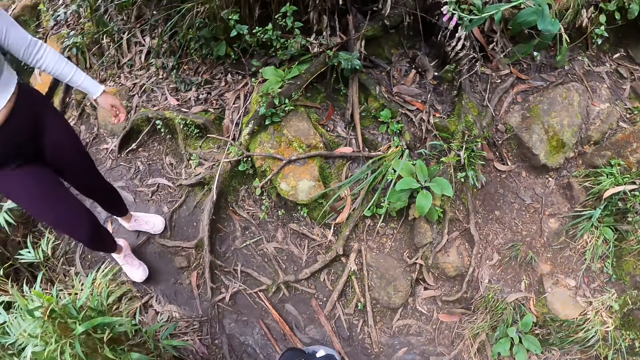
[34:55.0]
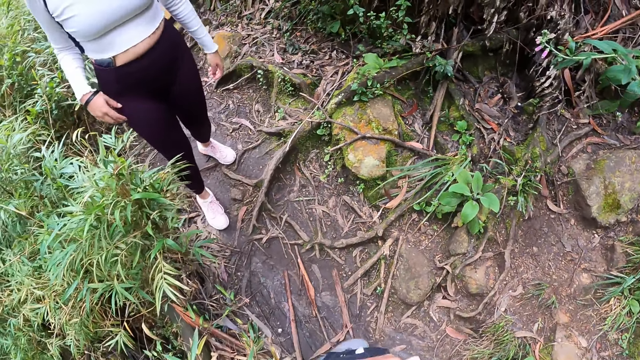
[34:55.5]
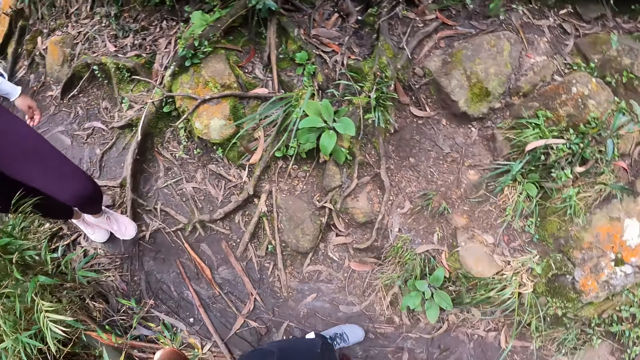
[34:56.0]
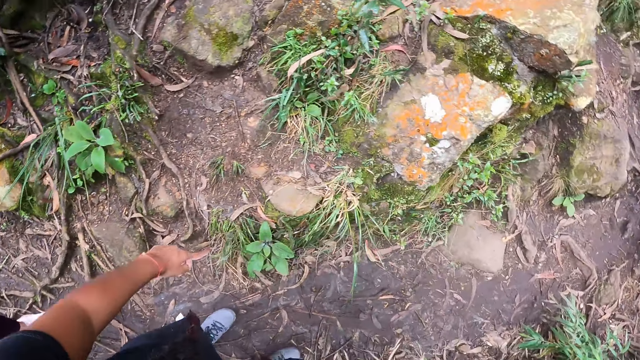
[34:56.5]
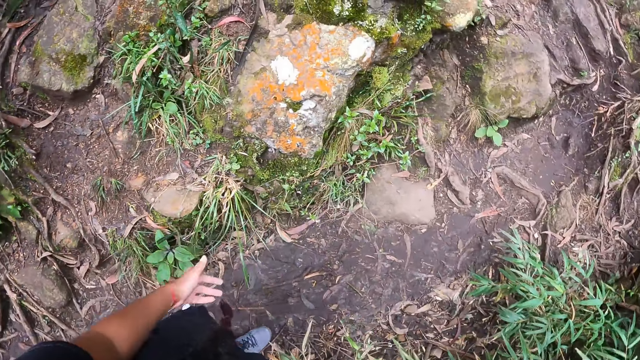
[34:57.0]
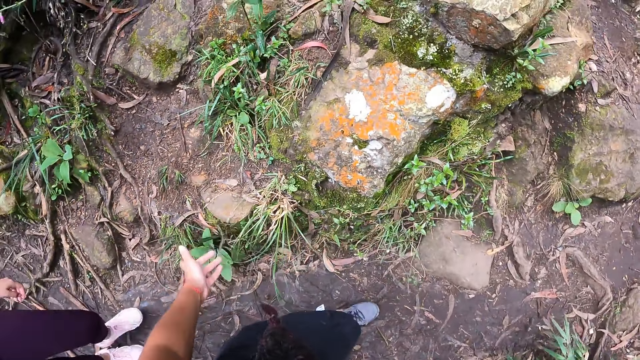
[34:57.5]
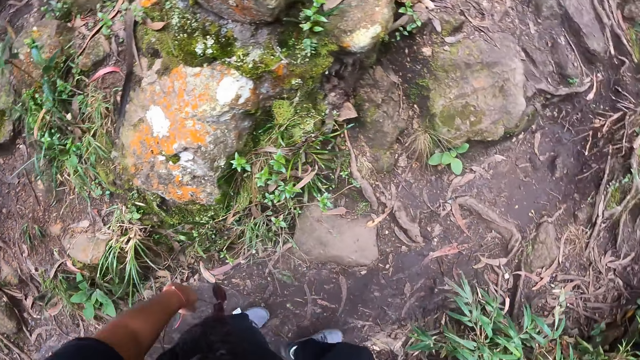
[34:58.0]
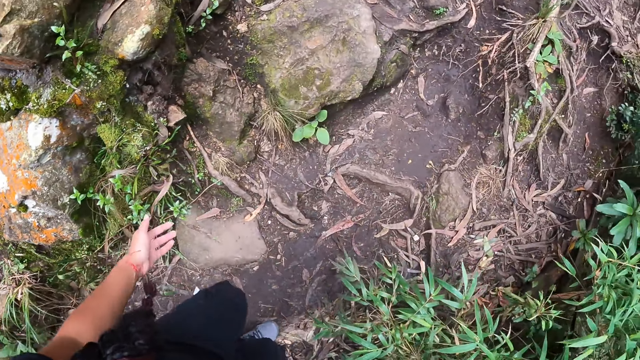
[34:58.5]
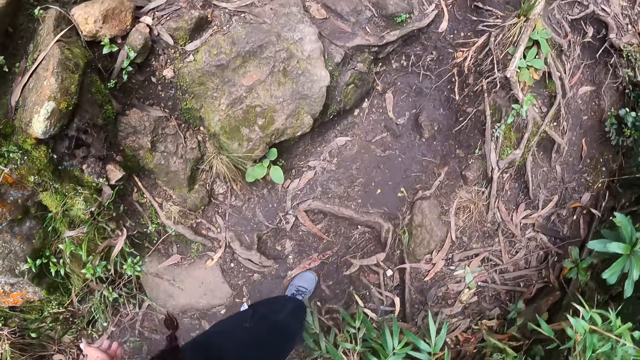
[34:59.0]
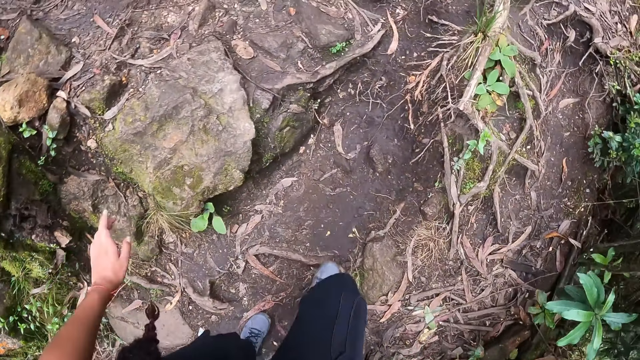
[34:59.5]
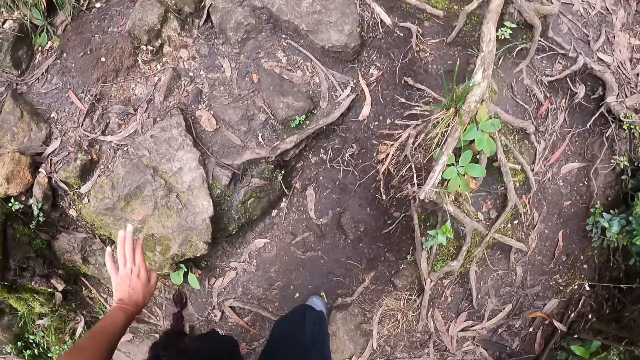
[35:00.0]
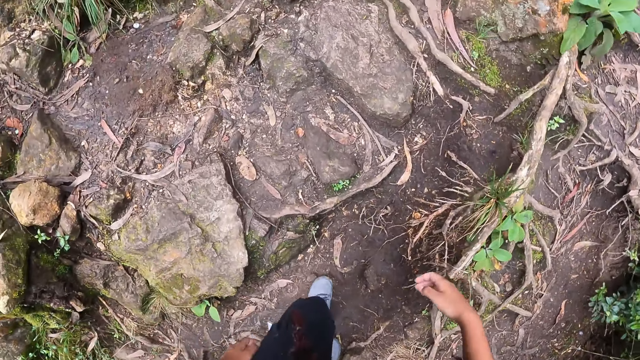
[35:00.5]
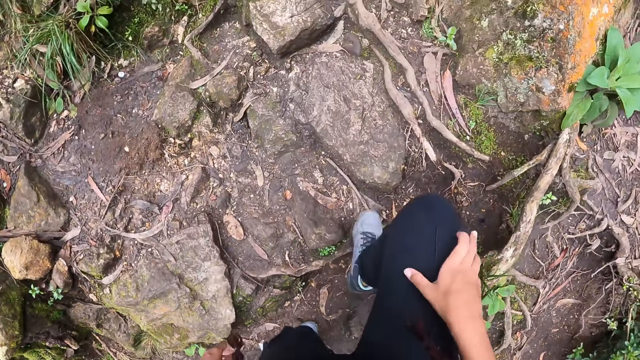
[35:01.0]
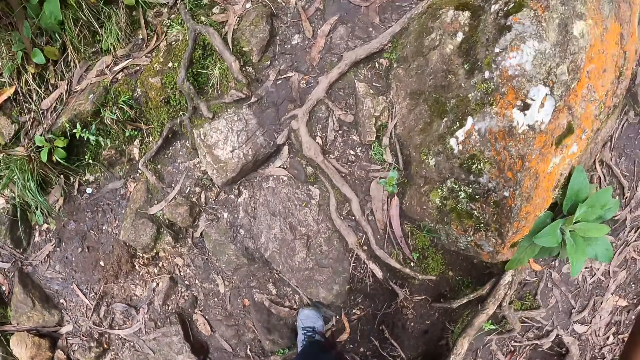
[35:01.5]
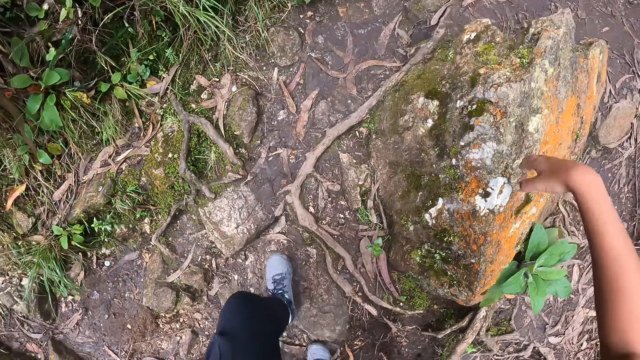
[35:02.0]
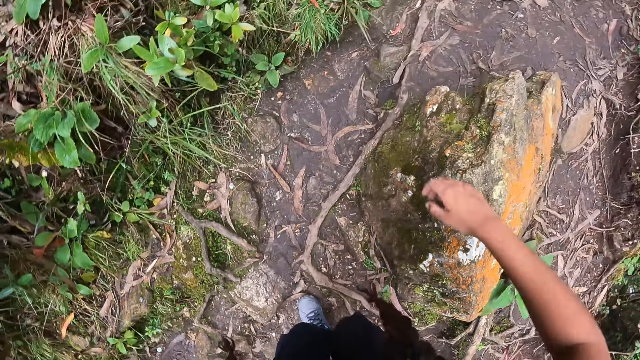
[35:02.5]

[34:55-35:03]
The camera wearer turns. She turns back. She moves her left hand.

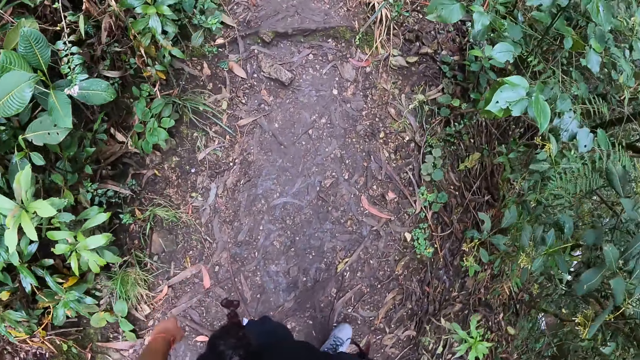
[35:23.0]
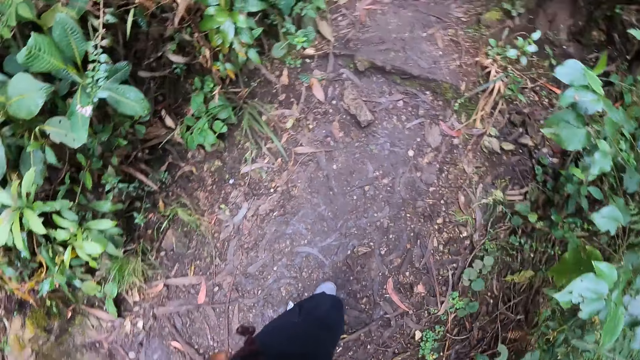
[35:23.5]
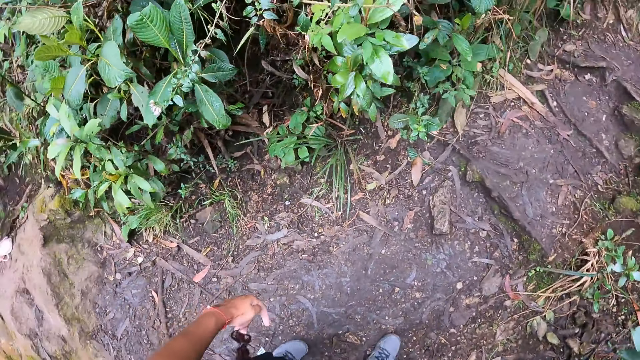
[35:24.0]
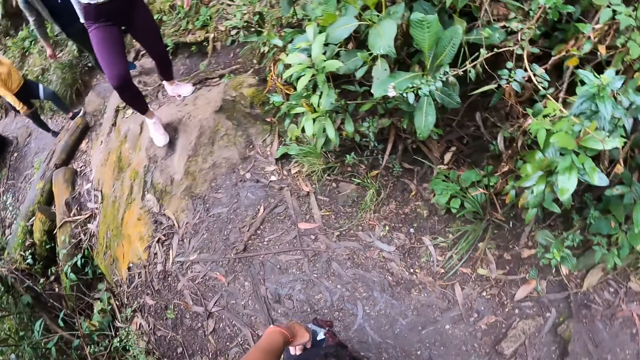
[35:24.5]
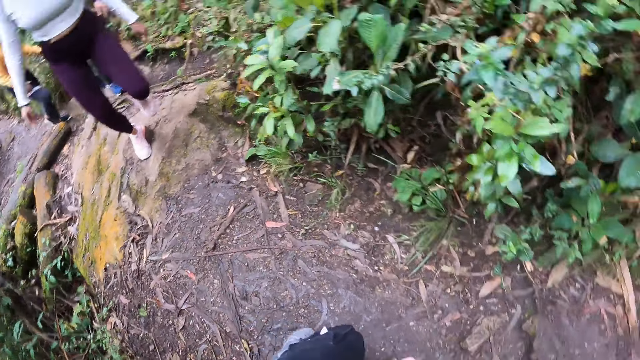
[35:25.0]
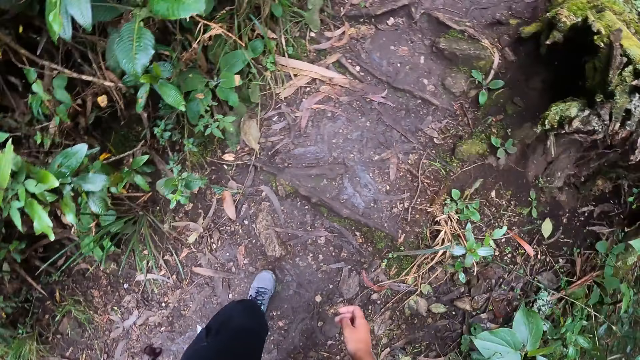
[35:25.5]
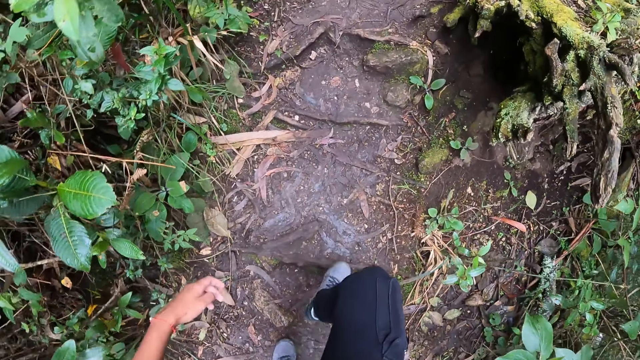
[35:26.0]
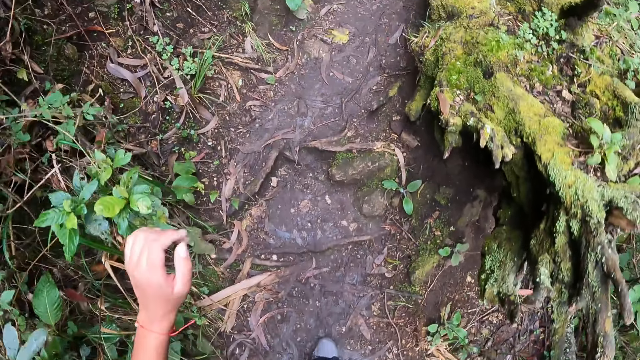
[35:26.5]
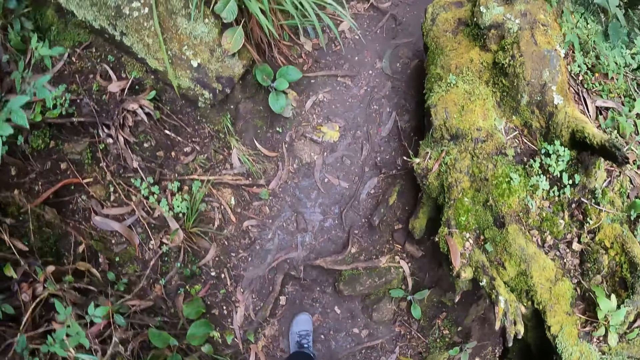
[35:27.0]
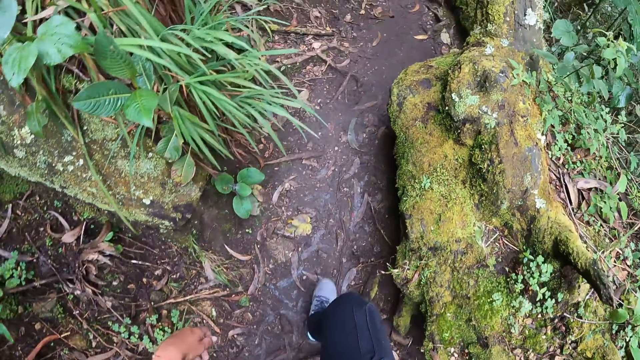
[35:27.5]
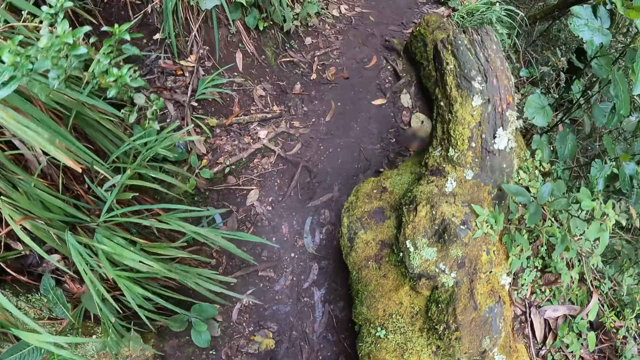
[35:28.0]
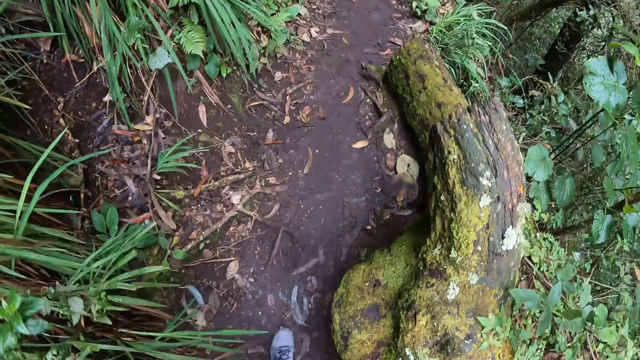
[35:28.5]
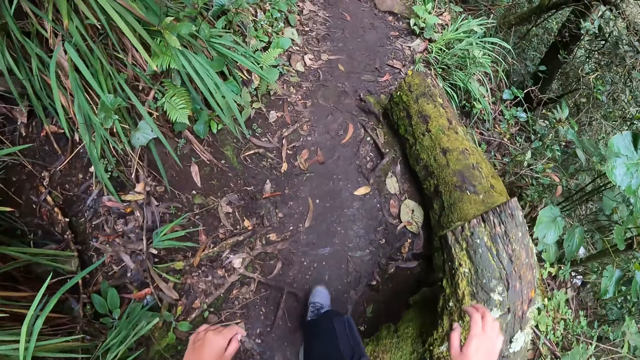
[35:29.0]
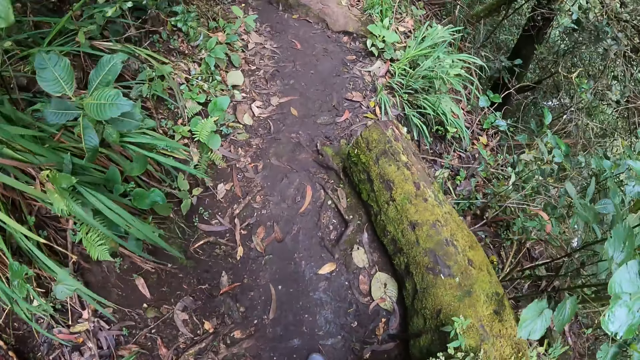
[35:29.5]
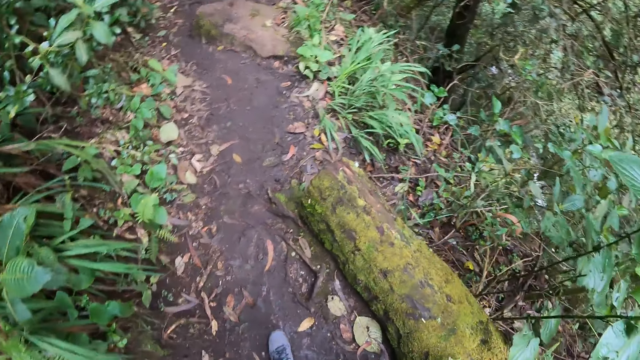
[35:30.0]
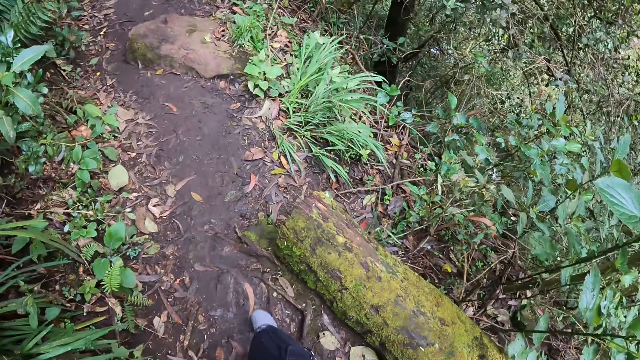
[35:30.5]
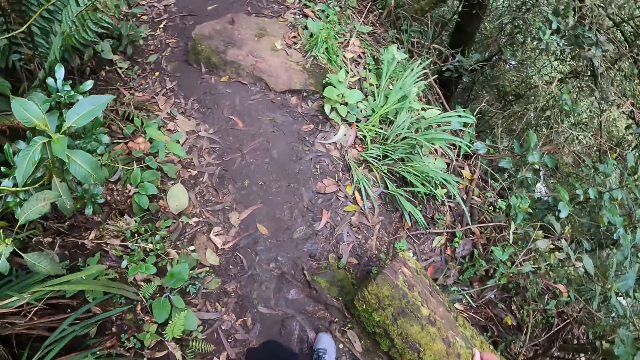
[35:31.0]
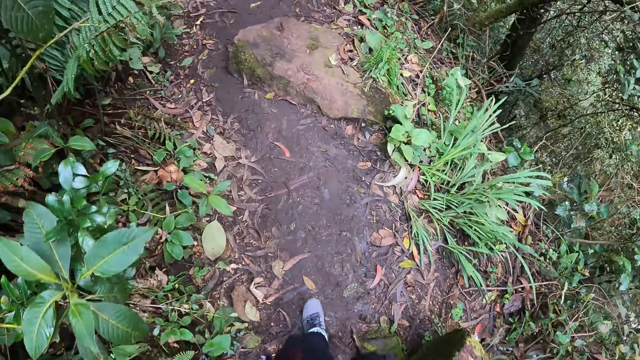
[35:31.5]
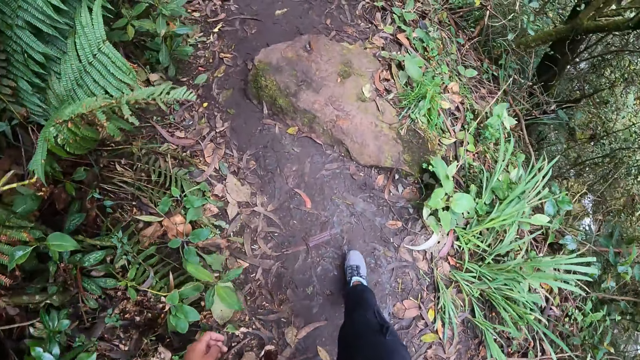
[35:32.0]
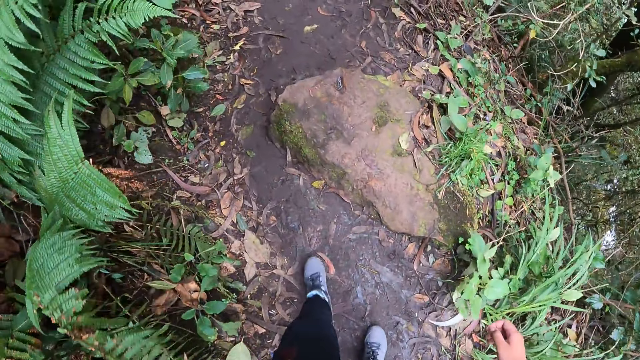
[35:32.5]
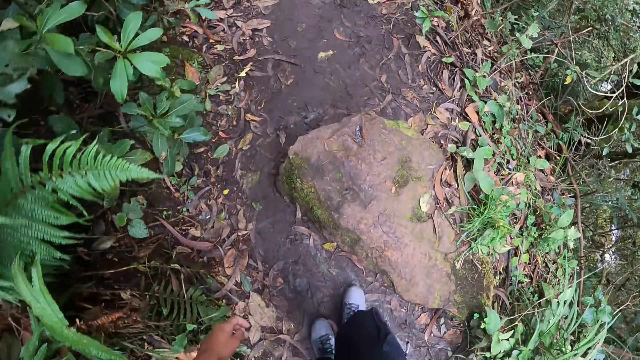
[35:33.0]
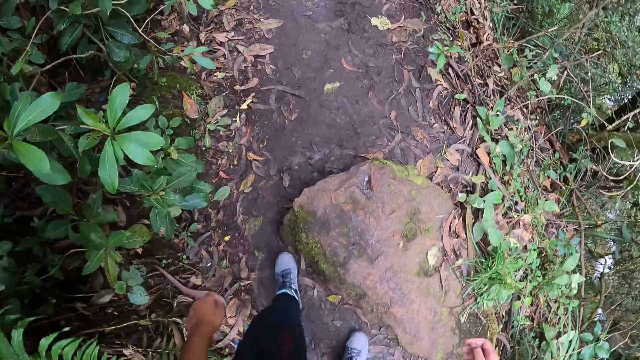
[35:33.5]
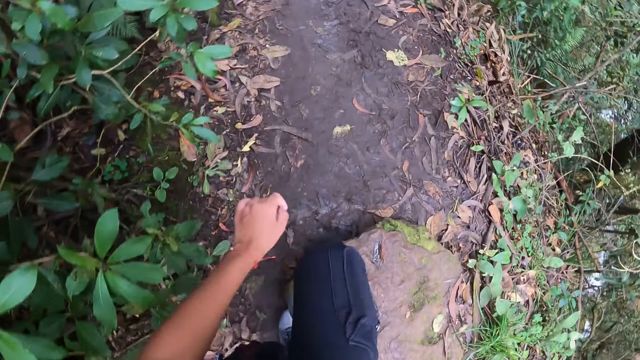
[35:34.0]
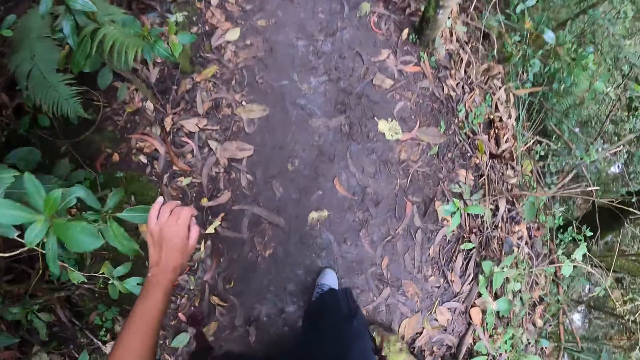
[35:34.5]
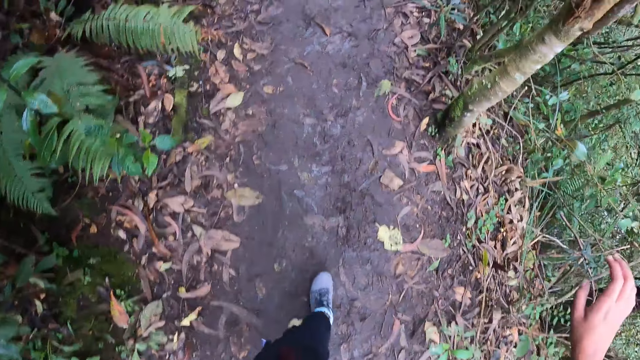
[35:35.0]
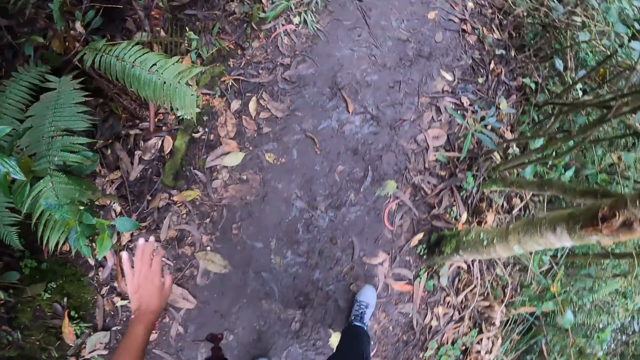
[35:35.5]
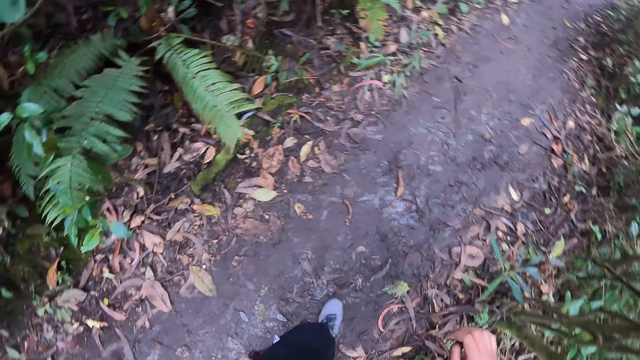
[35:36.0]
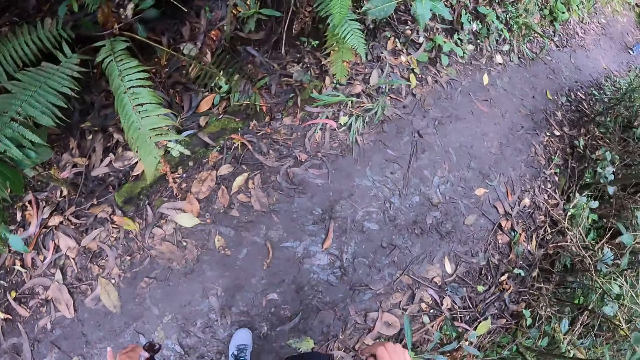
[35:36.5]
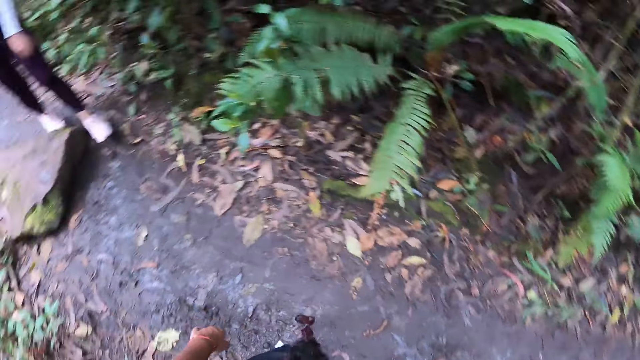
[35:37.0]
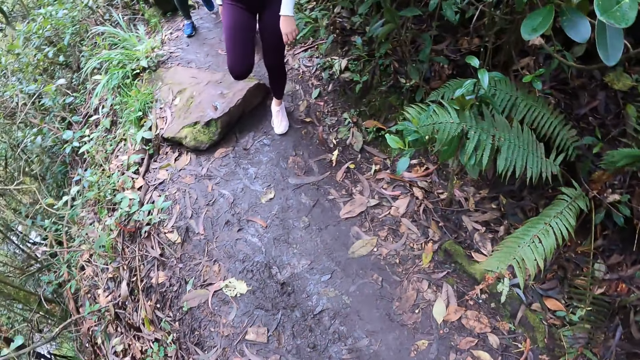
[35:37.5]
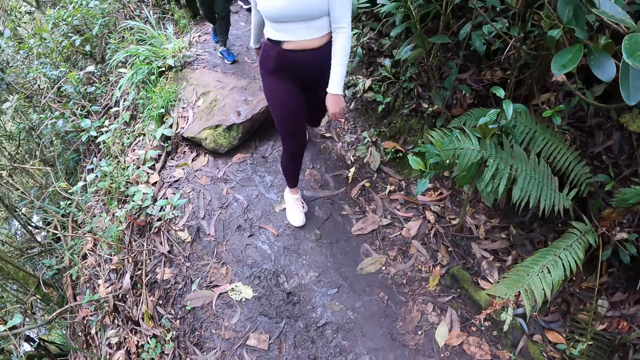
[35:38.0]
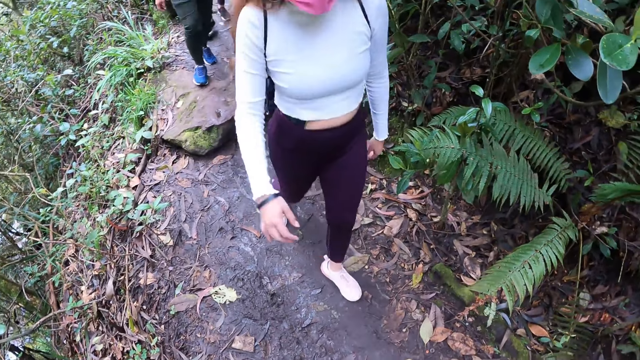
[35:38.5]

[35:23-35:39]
The camera wearer turns. A woman hikes up the mountain. A man hikes up the mountain. The camera wearer turns back. She touches a log with her right hand. She touches a leaf with her left hand. She turns around.
